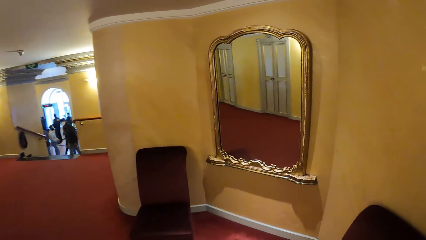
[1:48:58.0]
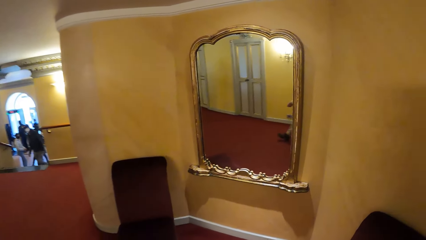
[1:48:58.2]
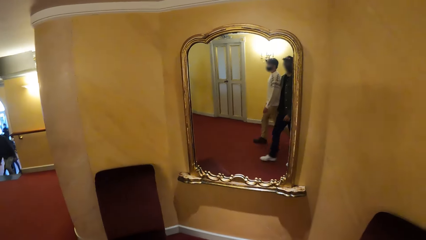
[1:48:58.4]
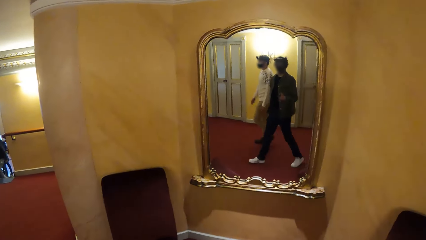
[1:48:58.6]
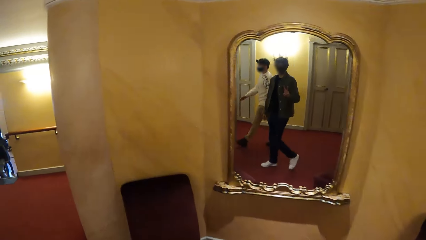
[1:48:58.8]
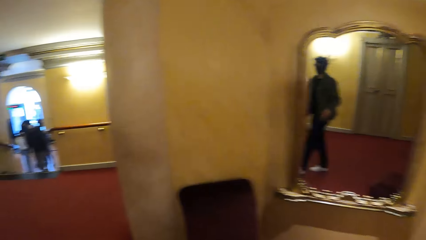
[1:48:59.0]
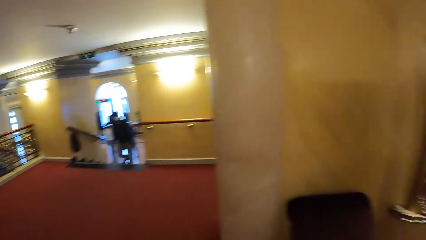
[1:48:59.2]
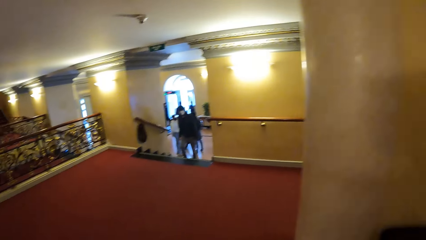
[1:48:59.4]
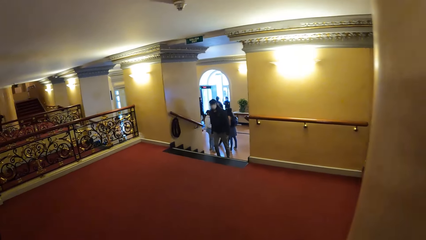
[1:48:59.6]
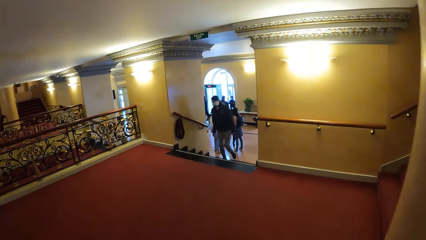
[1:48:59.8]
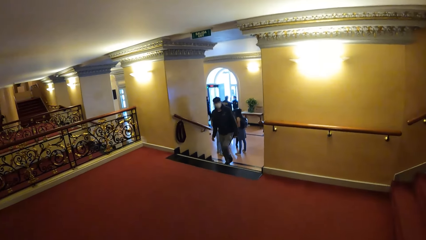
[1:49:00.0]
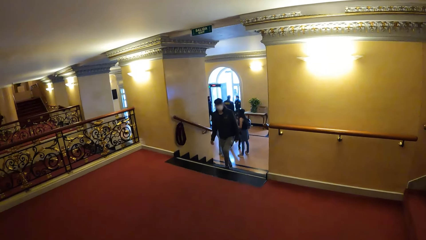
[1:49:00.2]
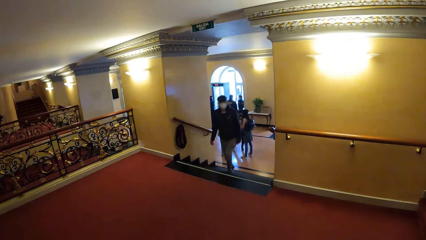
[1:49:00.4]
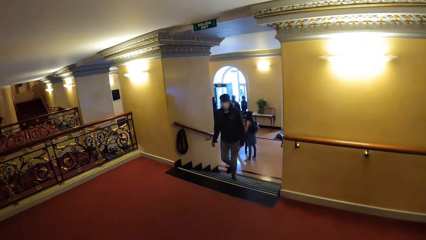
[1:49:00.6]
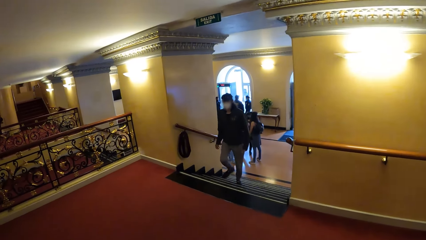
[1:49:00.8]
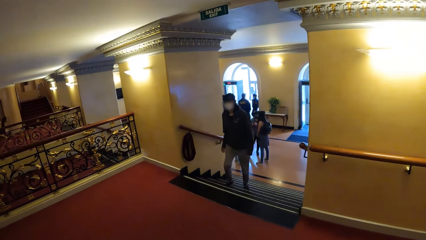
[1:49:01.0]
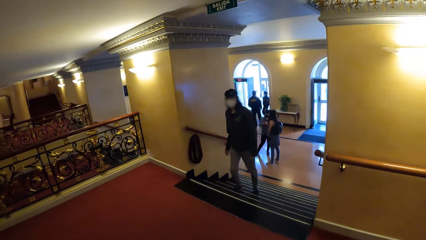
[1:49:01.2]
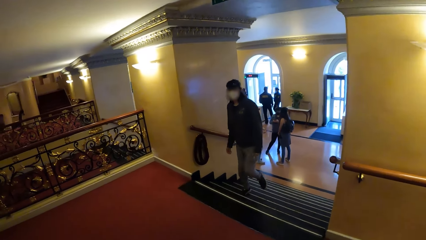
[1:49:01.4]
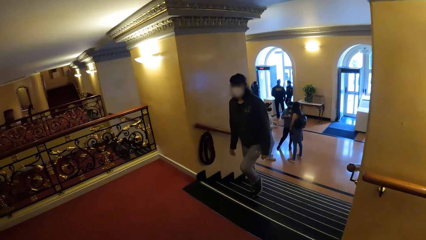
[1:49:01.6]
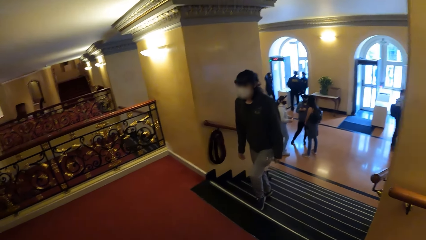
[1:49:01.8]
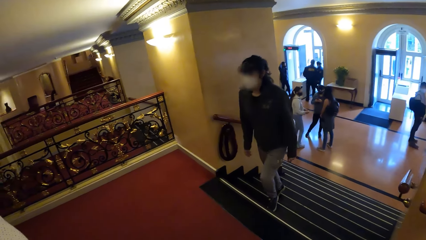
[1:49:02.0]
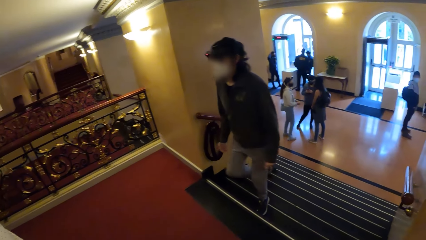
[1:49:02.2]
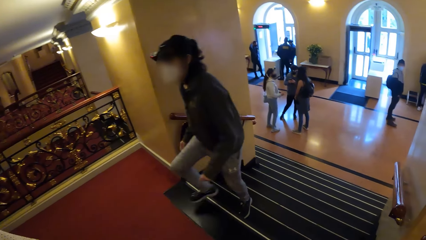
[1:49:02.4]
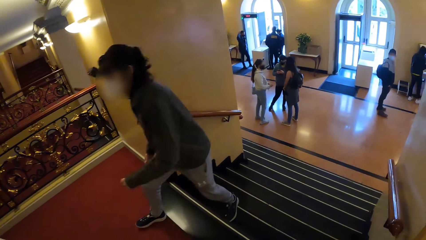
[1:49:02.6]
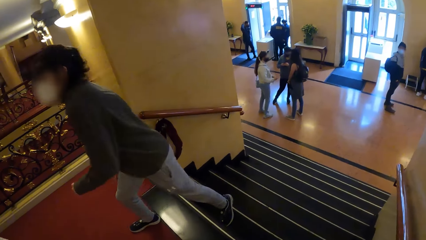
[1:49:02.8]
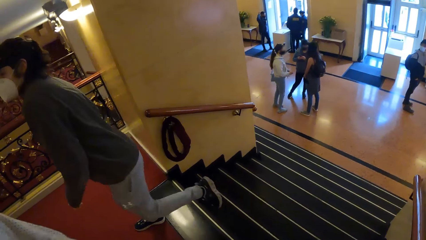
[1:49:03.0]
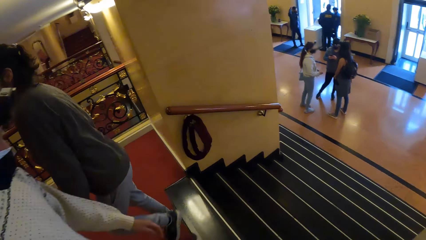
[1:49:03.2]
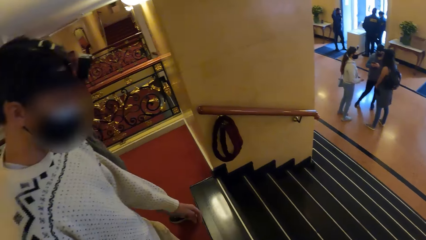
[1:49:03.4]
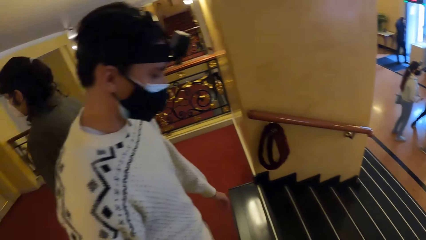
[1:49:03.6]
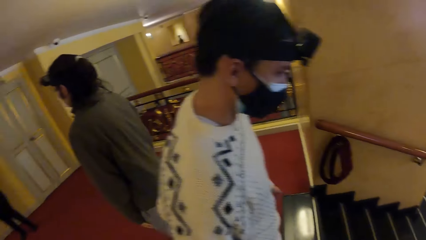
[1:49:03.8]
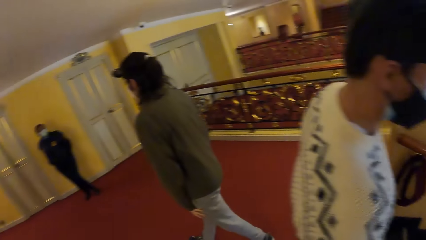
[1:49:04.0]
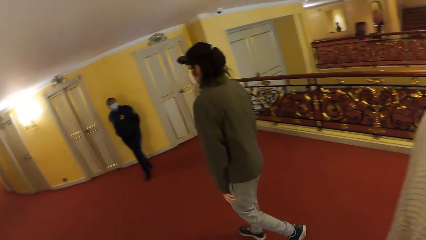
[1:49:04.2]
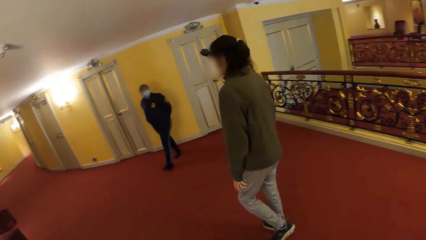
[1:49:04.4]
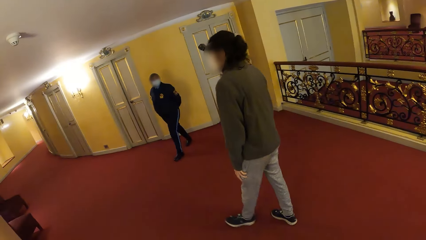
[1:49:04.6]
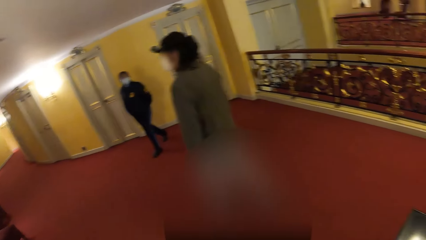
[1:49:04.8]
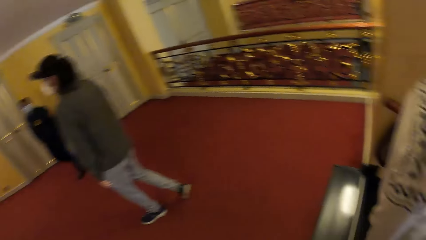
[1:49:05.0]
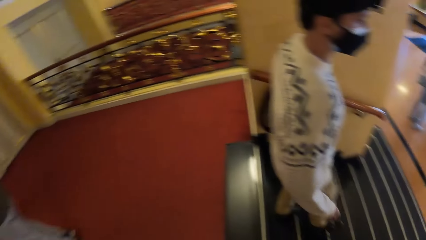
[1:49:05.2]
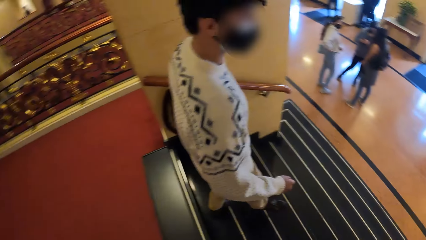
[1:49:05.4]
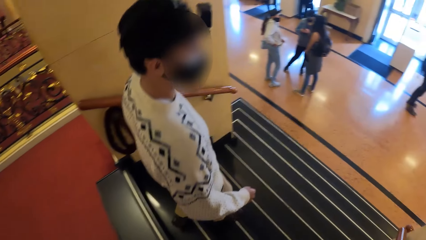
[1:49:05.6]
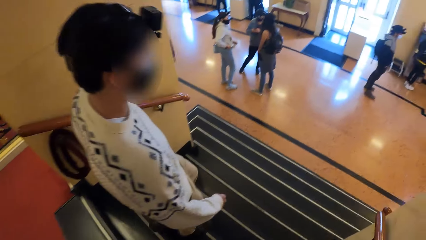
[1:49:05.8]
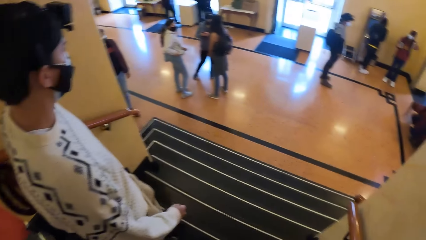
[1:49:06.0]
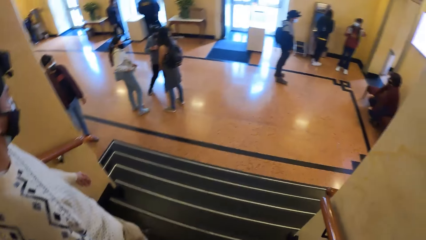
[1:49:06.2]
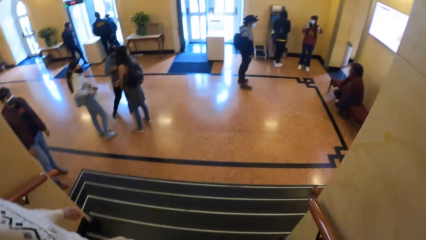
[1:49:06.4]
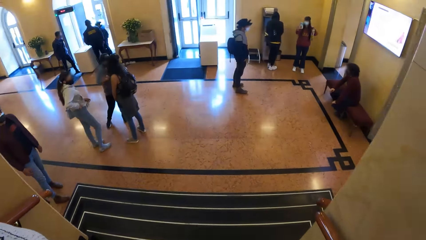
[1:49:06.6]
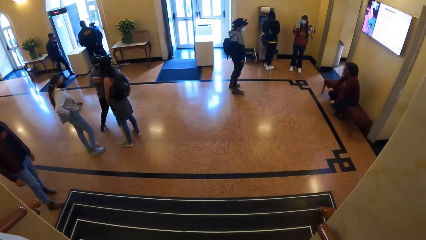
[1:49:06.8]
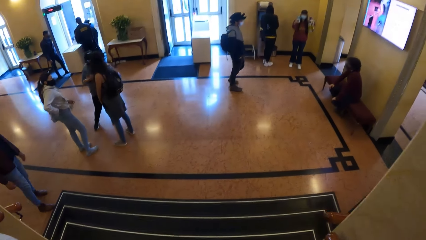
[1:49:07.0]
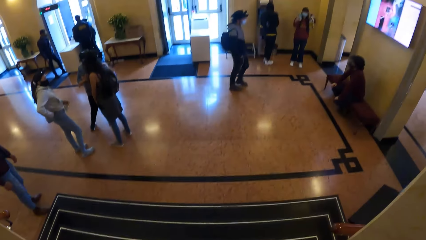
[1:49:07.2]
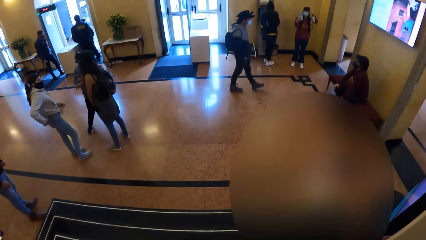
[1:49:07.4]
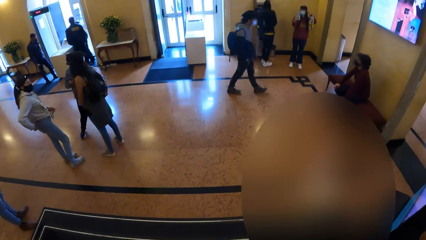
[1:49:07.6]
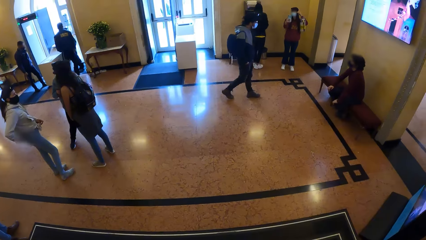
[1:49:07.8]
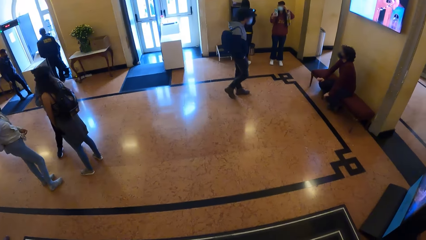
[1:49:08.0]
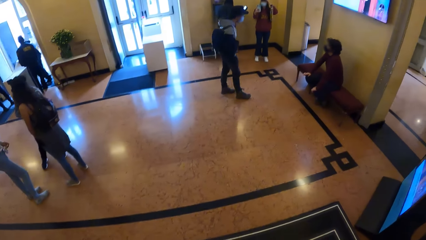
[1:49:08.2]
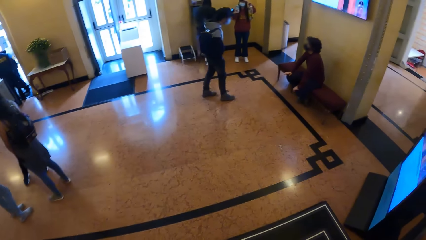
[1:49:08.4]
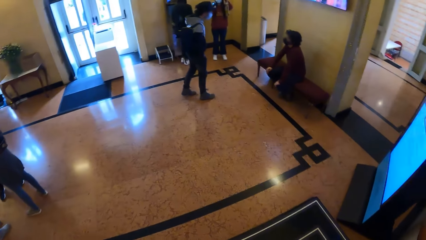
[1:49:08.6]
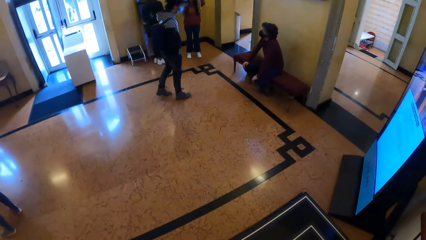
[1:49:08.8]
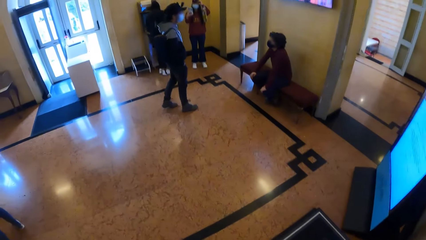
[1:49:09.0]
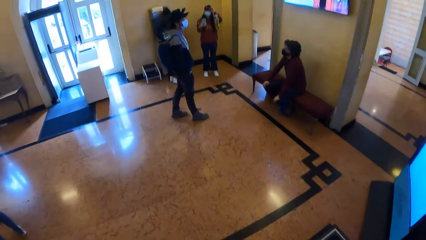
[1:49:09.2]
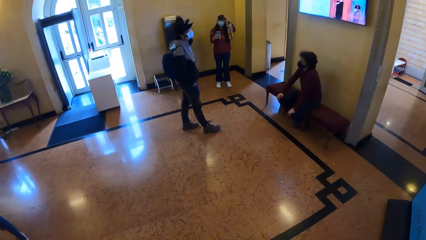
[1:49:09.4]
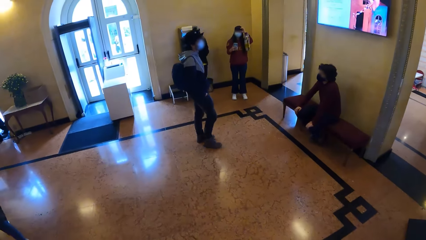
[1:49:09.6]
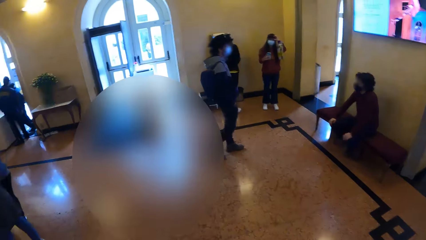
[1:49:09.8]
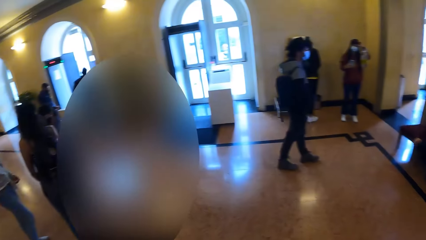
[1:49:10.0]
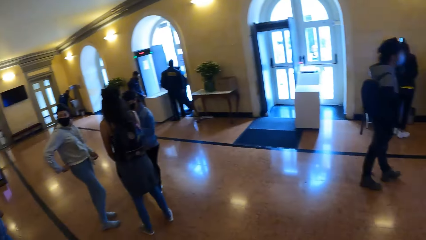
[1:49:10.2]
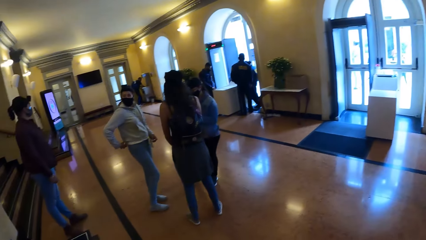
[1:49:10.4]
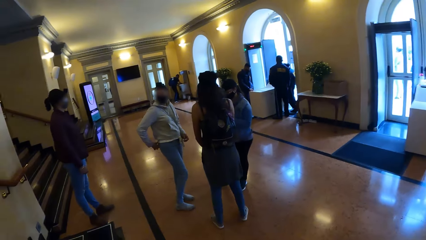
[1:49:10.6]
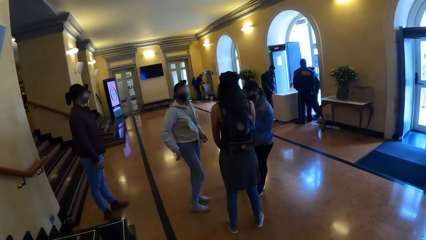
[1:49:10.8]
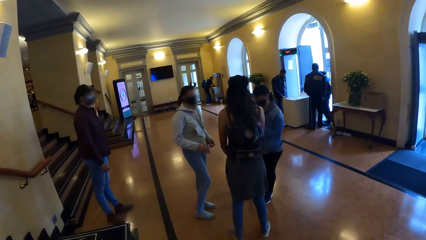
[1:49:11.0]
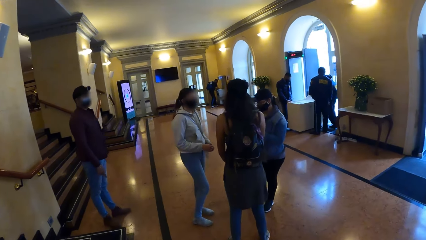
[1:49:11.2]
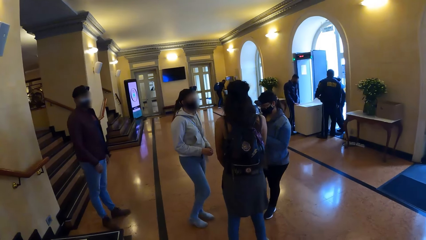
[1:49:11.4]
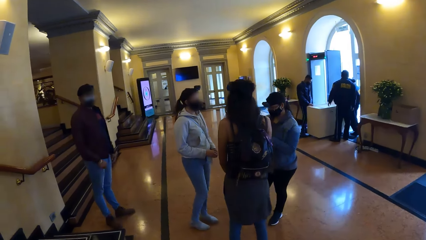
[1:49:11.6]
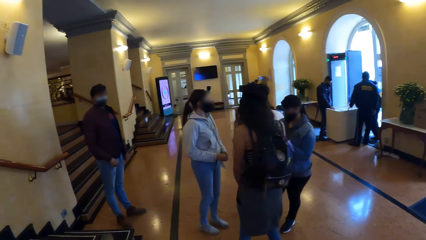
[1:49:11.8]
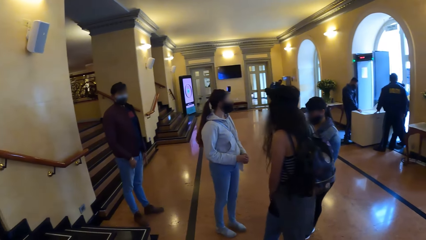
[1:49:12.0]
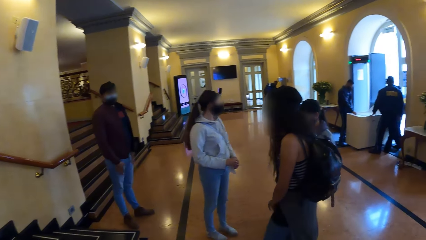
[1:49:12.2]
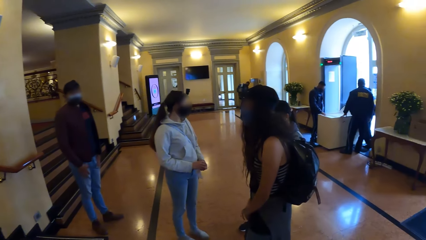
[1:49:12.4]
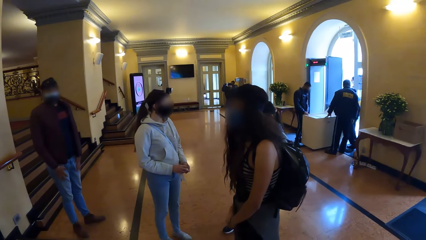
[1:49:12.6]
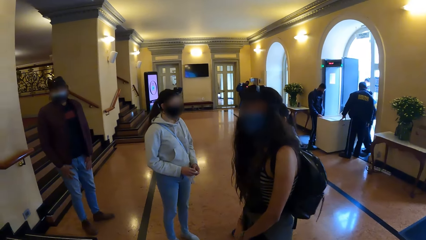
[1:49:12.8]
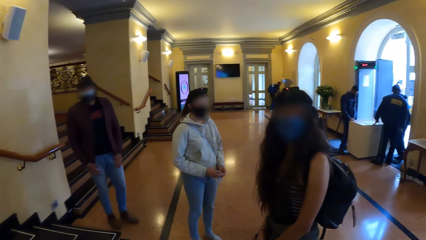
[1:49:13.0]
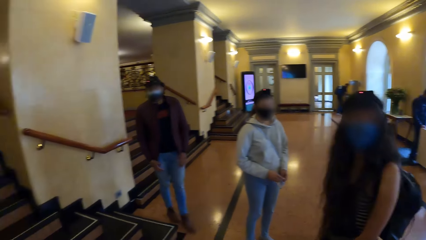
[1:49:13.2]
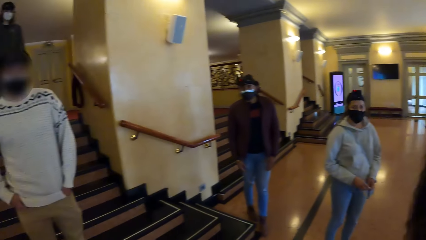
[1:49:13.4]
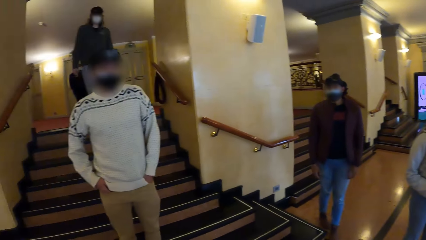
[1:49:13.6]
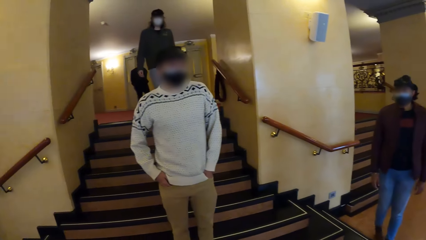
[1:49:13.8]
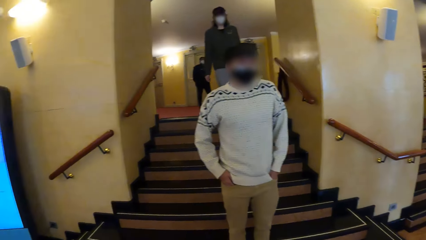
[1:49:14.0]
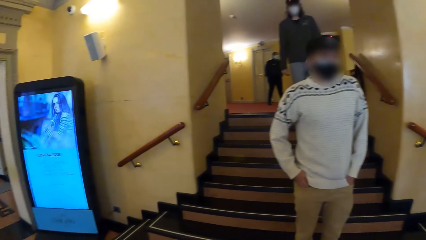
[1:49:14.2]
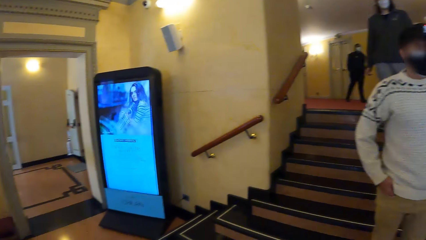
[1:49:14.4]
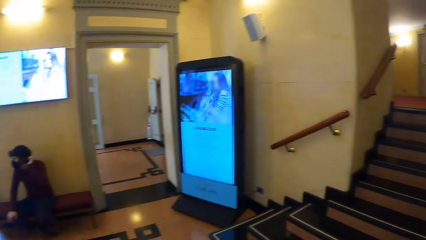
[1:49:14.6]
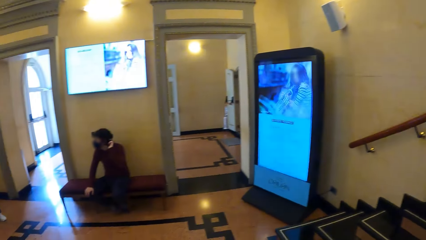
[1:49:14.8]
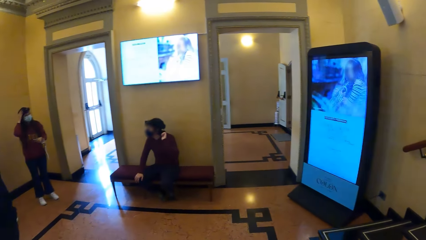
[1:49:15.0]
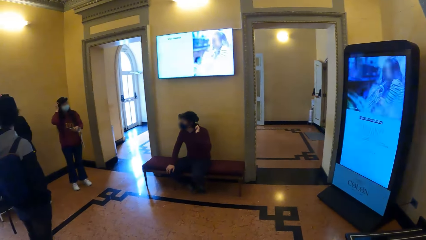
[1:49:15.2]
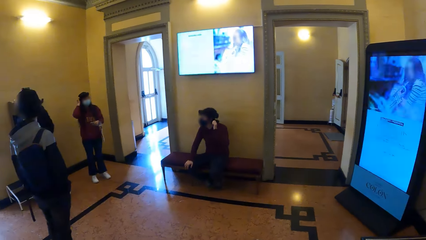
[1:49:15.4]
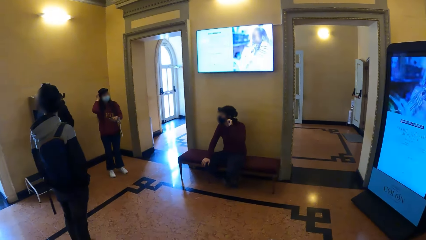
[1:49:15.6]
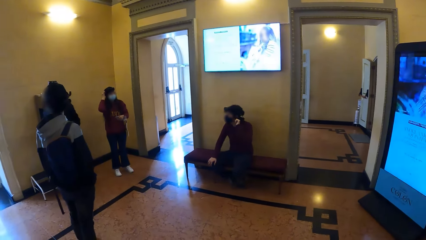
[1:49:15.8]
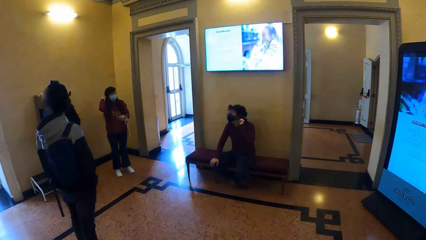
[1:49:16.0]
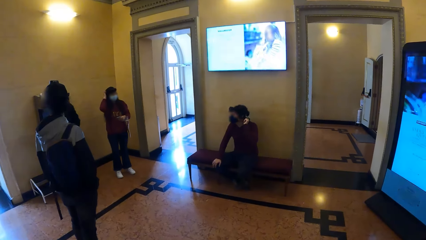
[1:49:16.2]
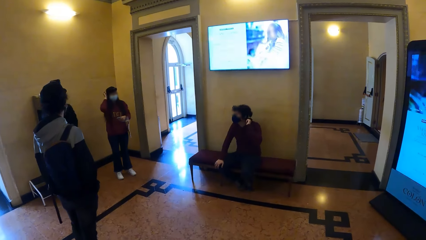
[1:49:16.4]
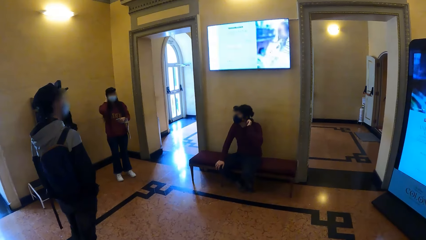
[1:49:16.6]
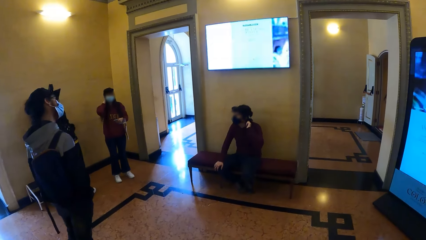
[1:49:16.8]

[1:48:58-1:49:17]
The camera wearer looks into a mirror. A man walks up a staircase. The camera wearer walks down the staircase. Another man walks down the staircase. Another man stands by the staircase. A woman converses with another woman and a man. Another man converses with another man. The second man sits on a chair. Another man converses with two other men. Another woman adjusts her cloth with her hands. Another man stands by a water dispenser. The camera wearer converses with the second woman. The man who walked up the staircase walks down the staircase. The camera wearer looks around. The woman who adjusted her cloth adjusts the cap on her head with her right hand. The man on the chair adjusts the cap on his head with his left hand.
